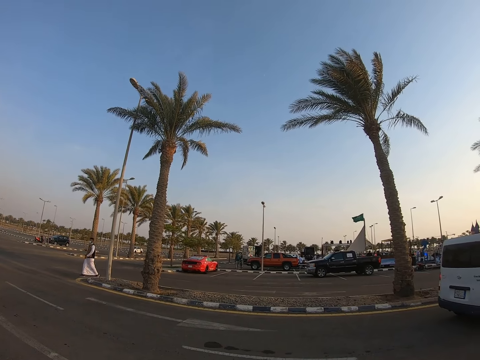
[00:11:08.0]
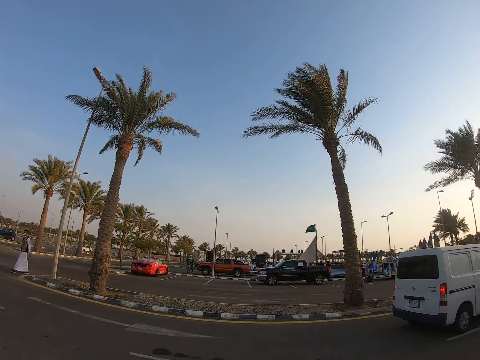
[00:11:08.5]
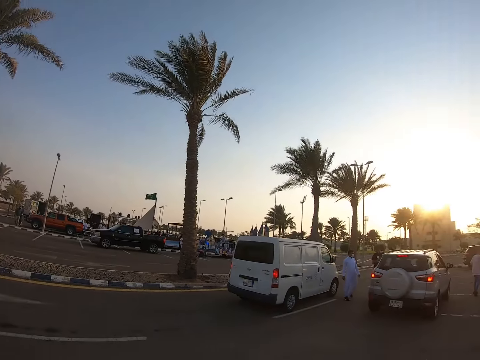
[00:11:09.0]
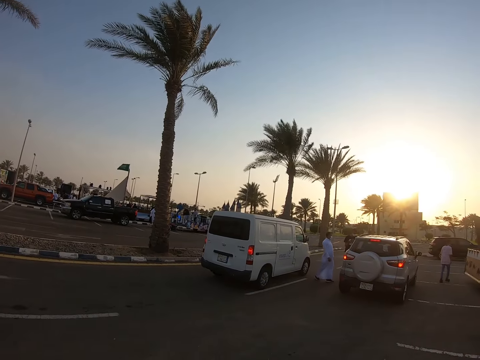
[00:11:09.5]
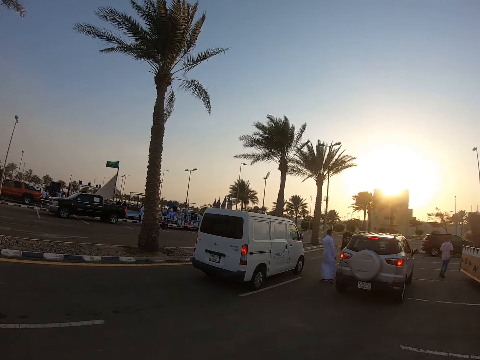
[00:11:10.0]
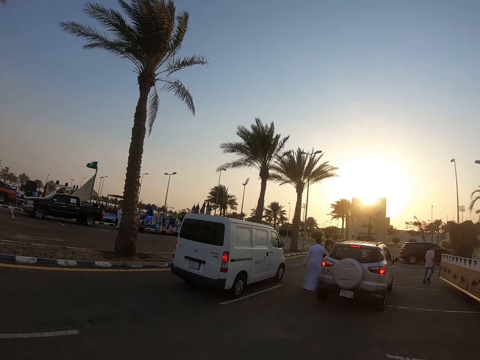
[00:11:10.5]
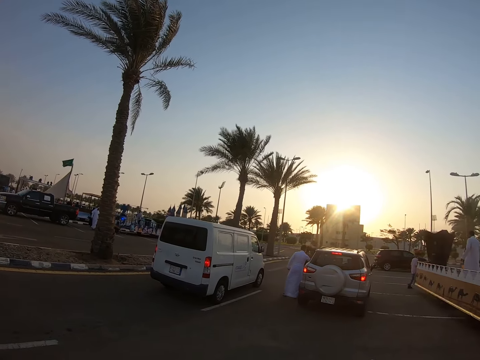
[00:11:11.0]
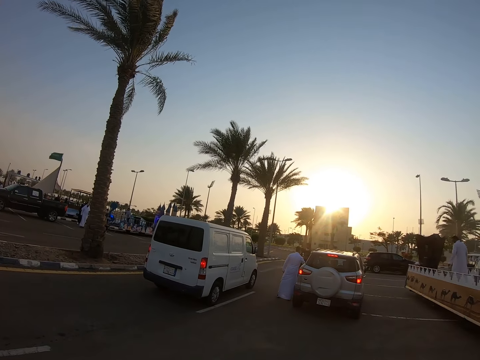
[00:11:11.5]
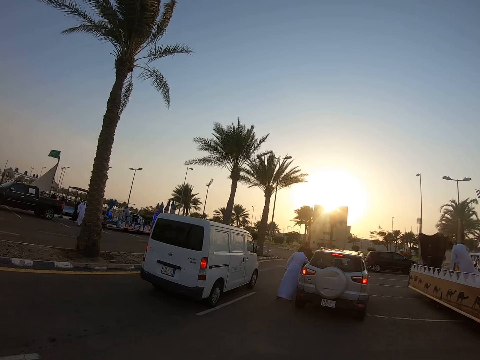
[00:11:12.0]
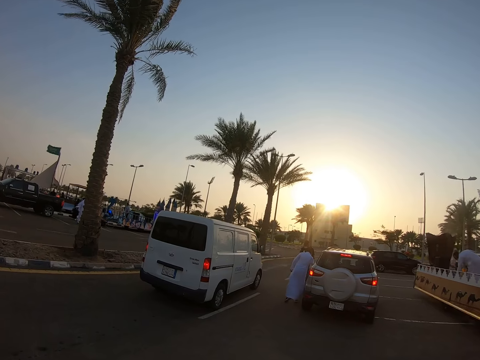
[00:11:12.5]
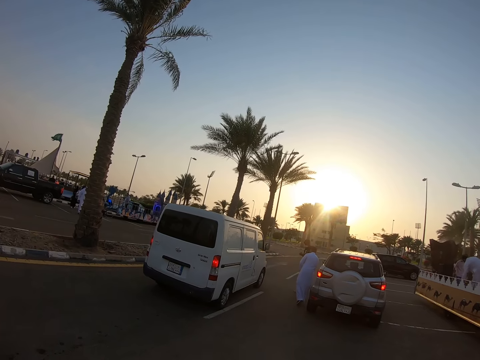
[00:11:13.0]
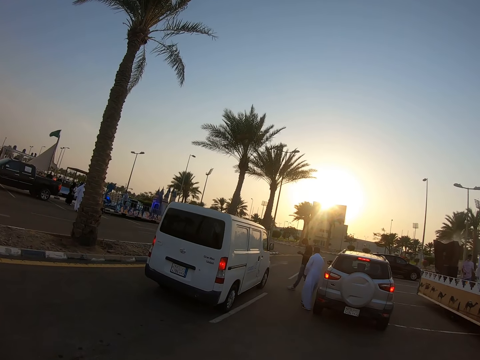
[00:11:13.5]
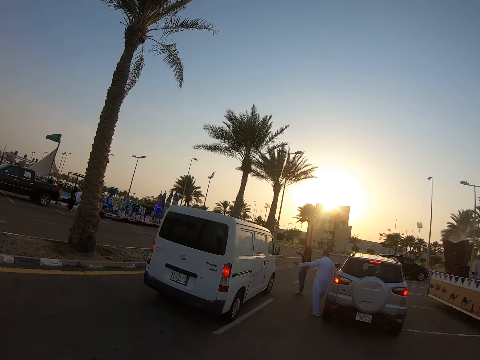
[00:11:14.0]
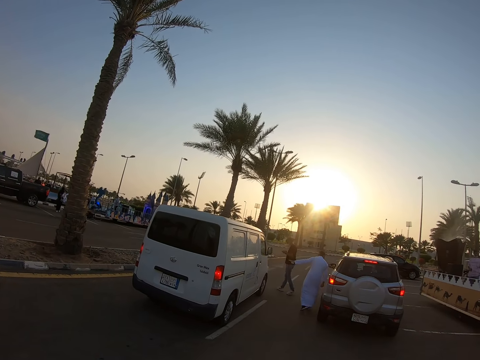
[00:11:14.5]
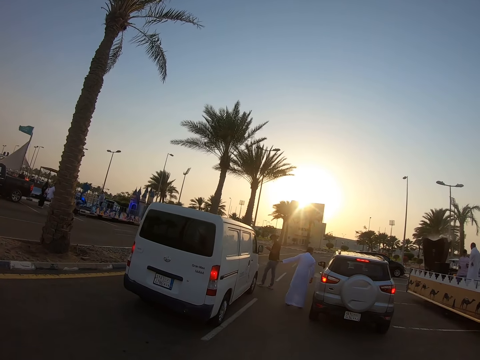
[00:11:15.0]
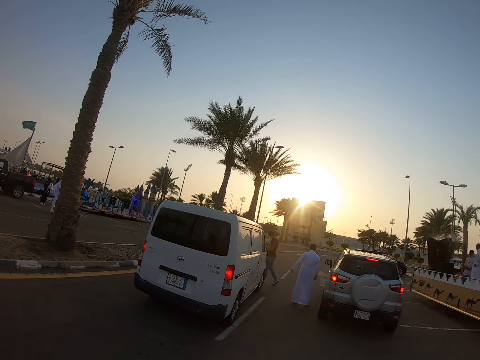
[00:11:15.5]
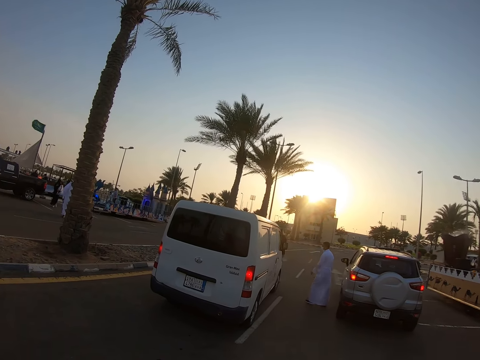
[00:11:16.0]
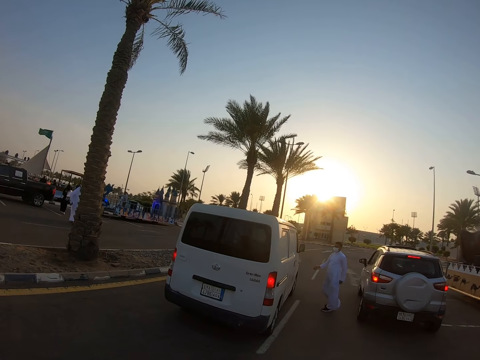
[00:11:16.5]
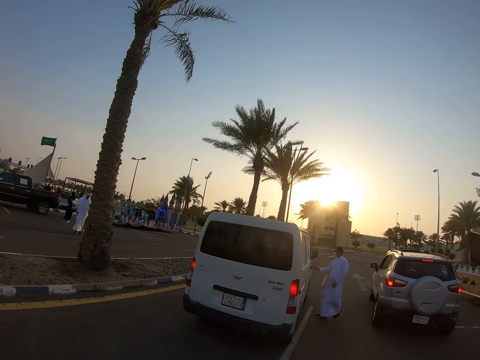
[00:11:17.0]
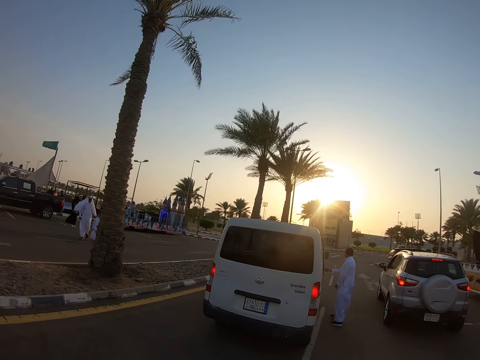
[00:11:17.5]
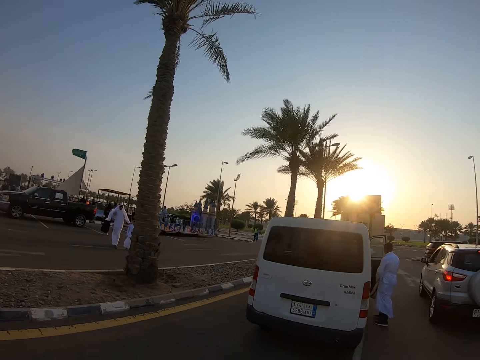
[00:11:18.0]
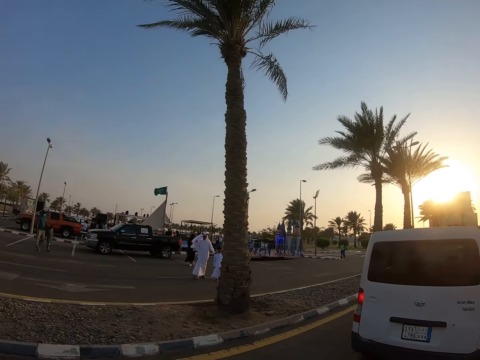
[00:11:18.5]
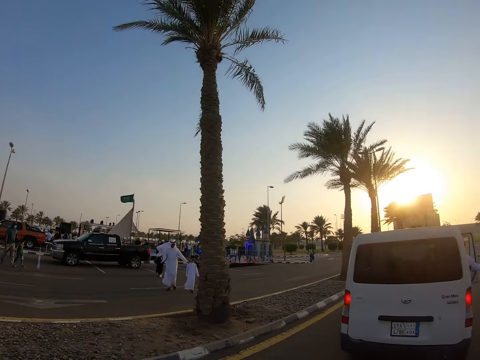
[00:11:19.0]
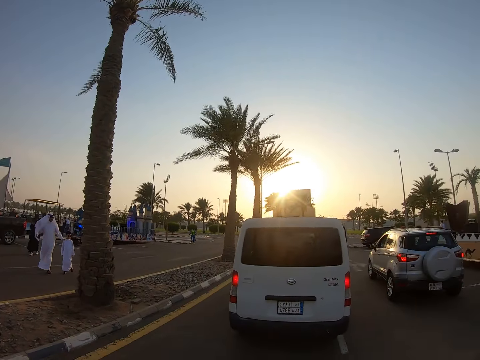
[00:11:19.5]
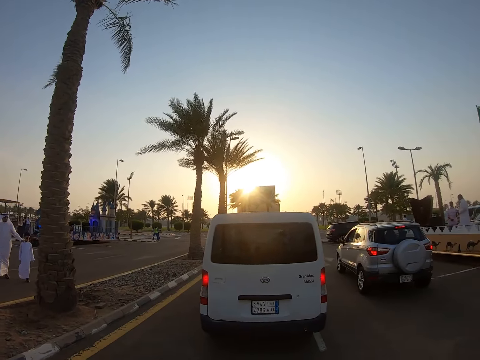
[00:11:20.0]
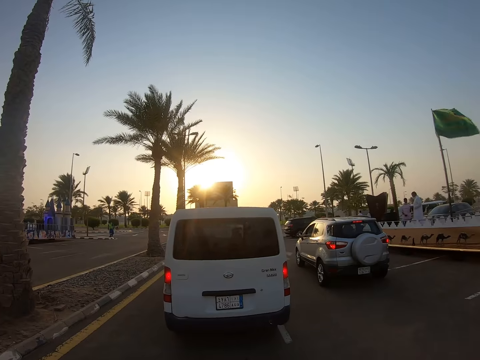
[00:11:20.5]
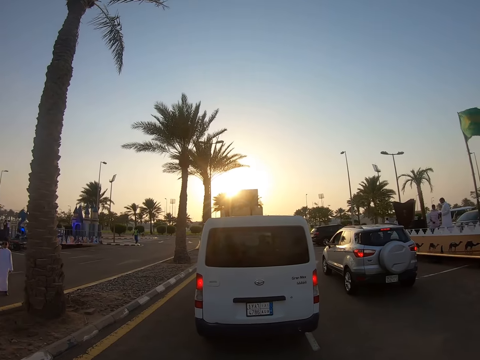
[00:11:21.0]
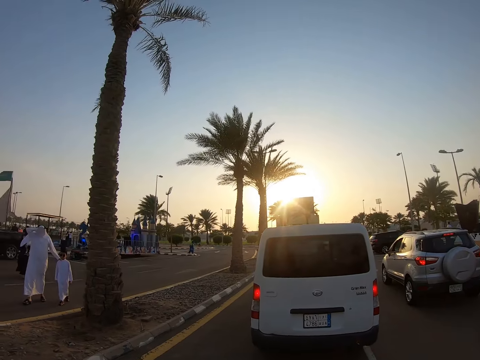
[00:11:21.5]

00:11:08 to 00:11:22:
A man walks toward a car. The man stands by the door of the car. Another man walks around the parking. The first man stretches his hand. The first man walks toward a van. The first man opens the door of the van. The camera wearer looks around the parking.

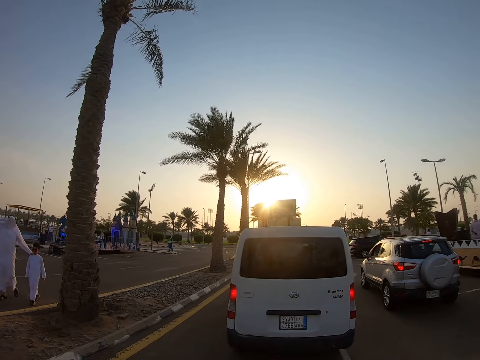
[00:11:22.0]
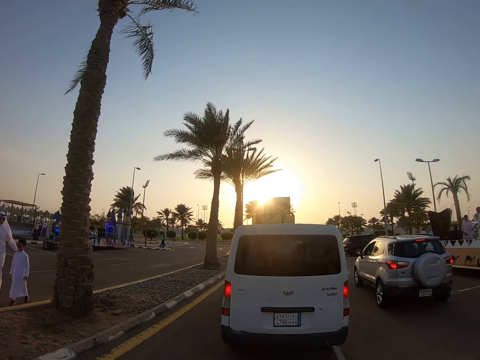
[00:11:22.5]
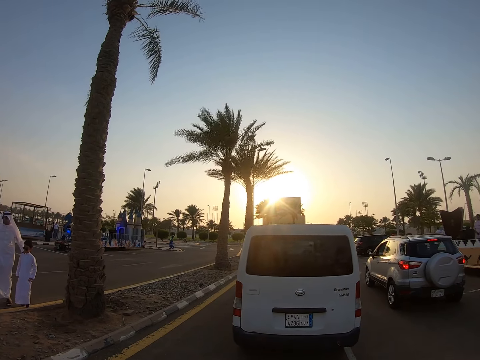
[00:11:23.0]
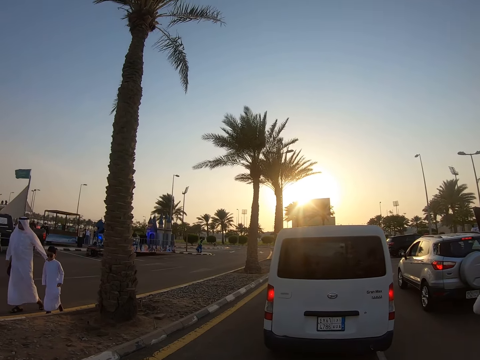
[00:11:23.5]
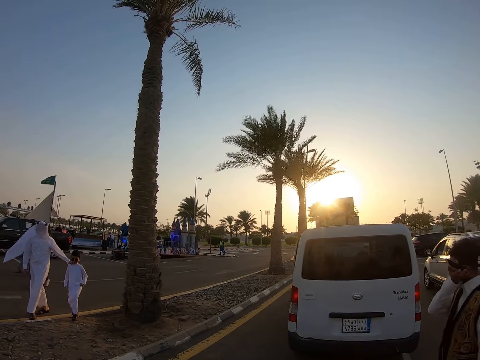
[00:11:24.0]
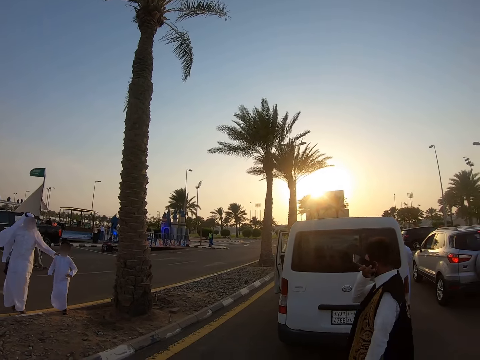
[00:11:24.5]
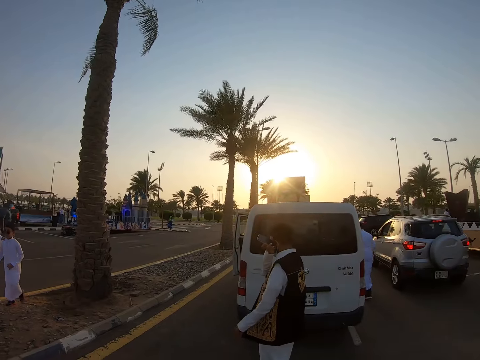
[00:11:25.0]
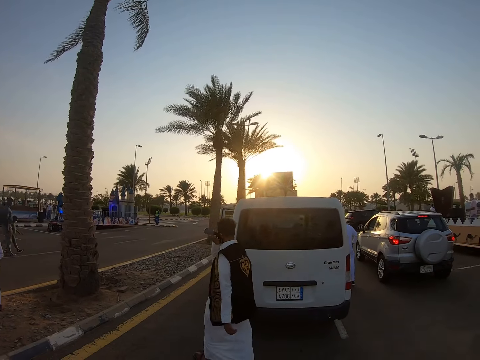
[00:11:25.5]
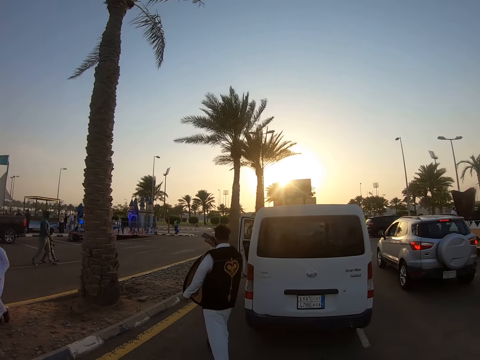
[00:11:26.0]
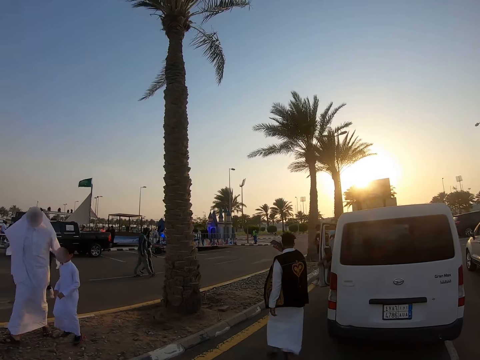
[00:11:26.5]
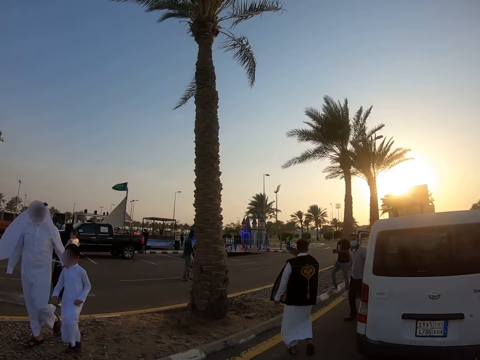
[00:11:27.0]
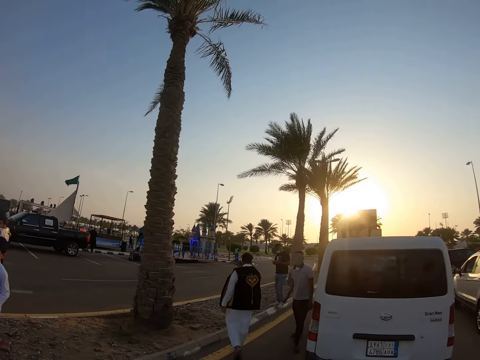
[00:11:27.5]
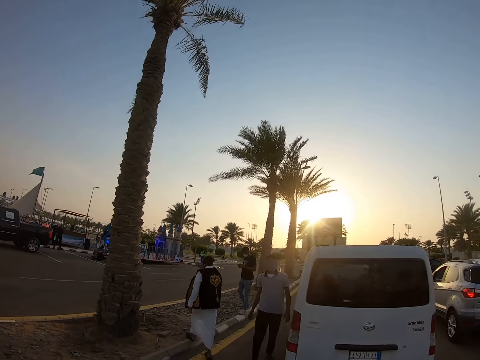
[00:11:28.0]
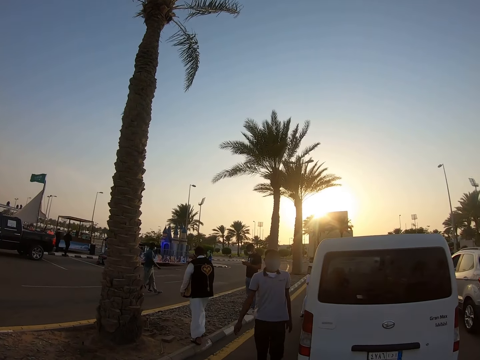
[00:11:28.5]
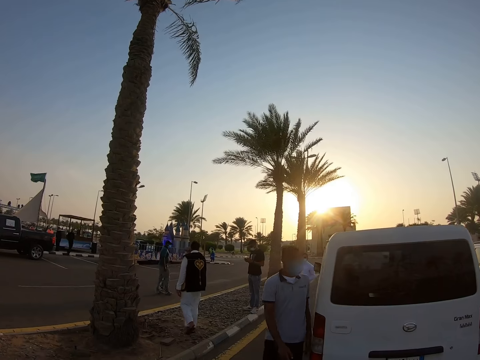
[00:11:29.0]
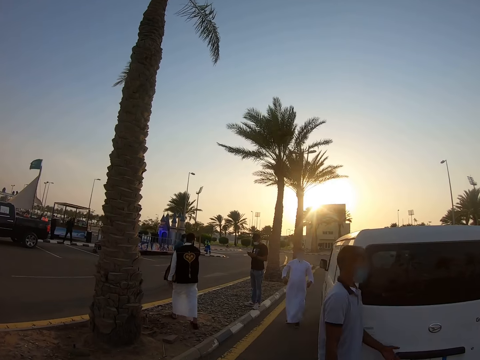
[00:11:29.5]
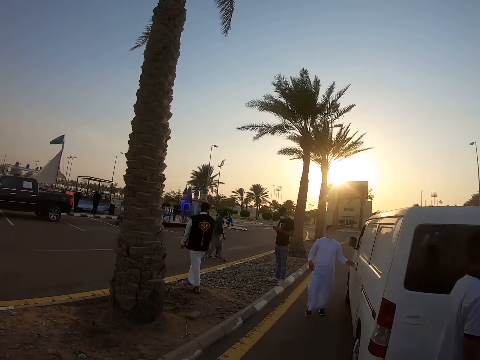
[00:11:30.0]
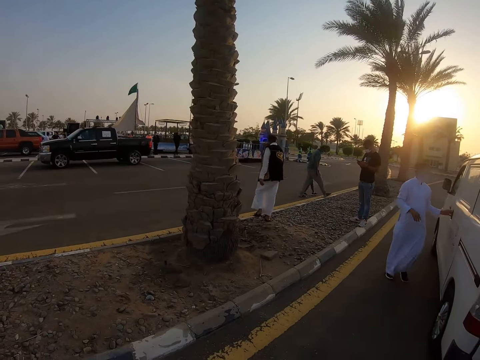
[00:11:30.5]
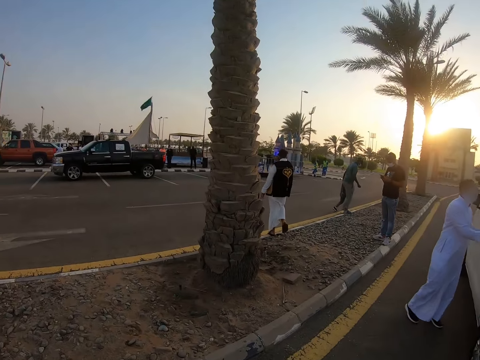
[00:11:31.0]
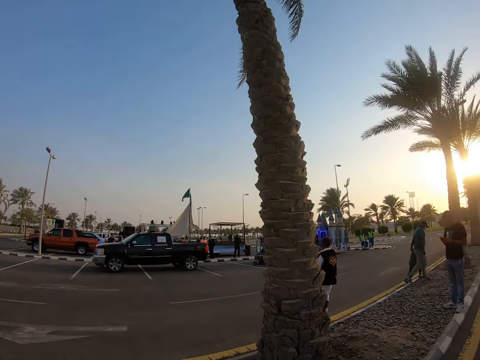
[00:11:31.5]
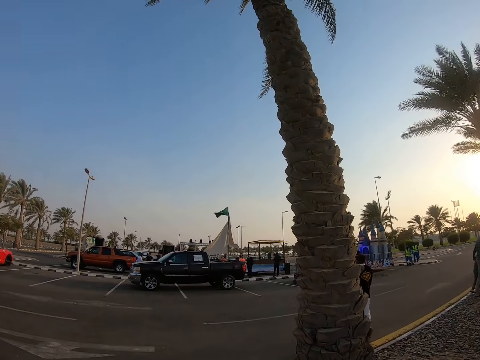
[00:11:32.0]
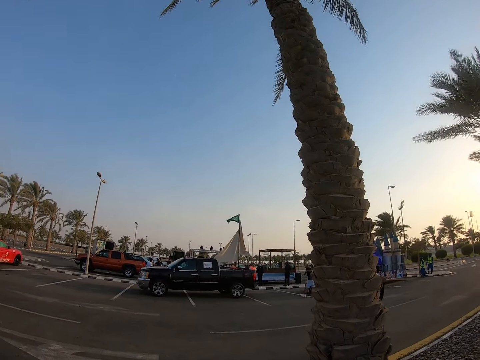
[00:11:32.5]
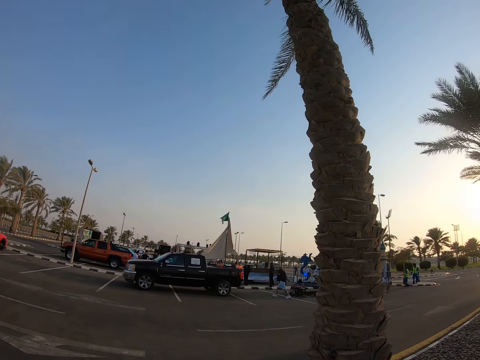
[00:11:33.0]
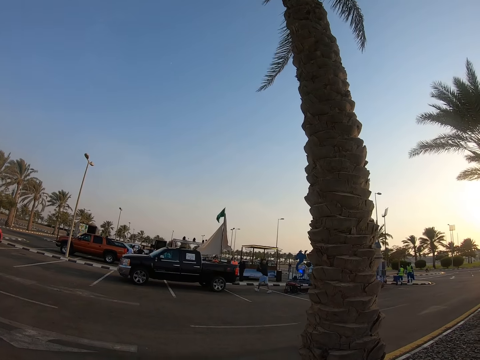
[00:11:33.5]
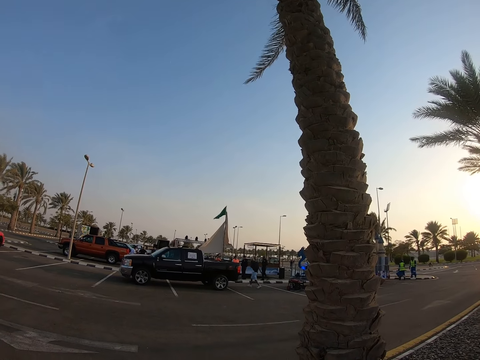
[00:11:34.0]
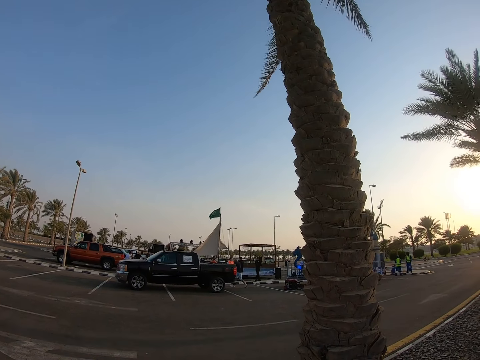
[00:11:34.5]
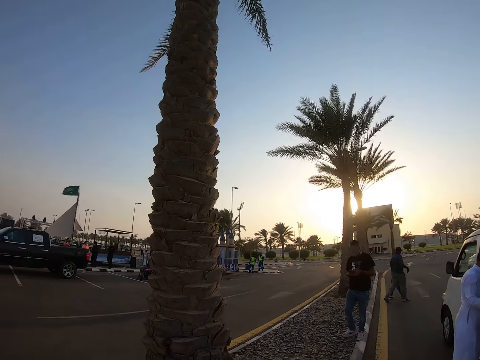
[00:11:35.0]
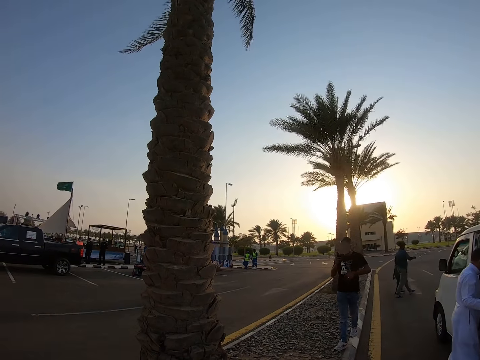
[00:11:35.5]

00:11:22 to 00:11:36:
A man walks around the park and holds another man on the shoulder. The other man steps on the path. A third man walks across the road and uses a phone. The third man walks around the parking. A fourth man climbs down the van and walks around the parking. The second man walks on the path. The first man walks on the path. The second man walks around the parking. A fifth man climbs down the van and walks around the parking. Another man walks beside the van. The fourth man walks beside the van and opens the door of the van. The second man walks around the parking.
